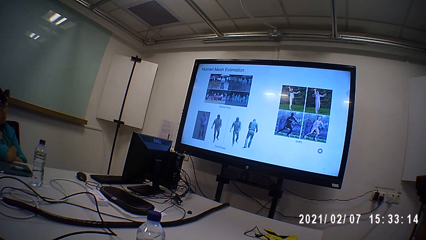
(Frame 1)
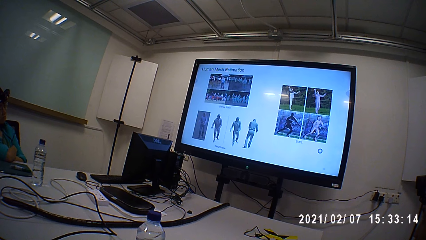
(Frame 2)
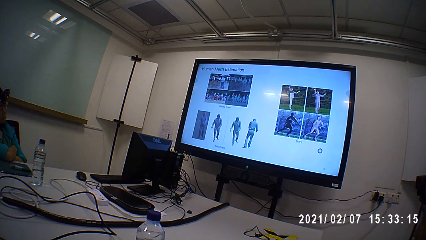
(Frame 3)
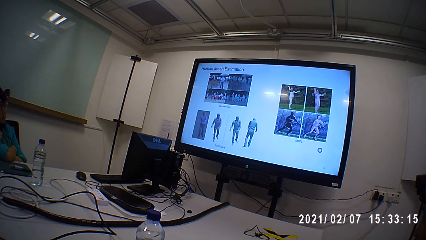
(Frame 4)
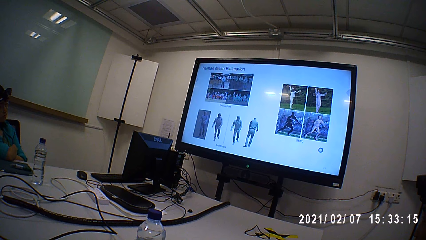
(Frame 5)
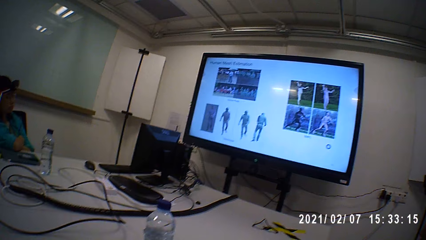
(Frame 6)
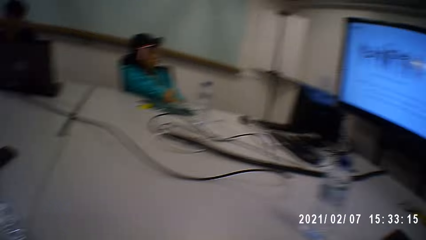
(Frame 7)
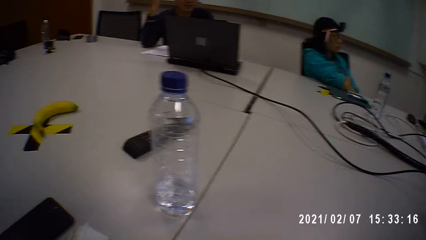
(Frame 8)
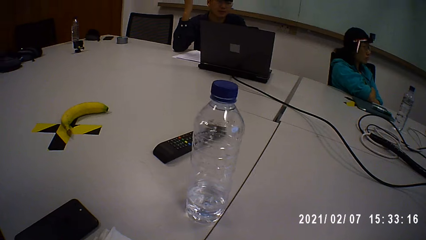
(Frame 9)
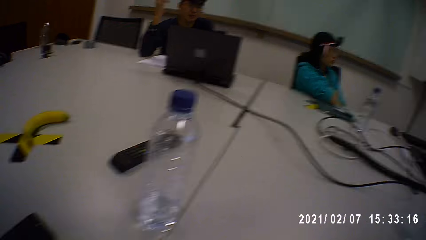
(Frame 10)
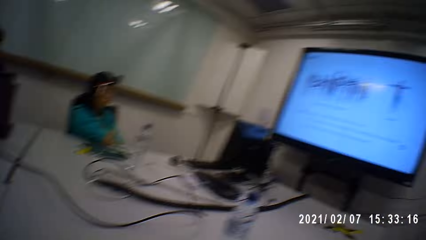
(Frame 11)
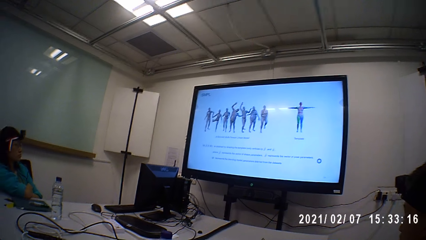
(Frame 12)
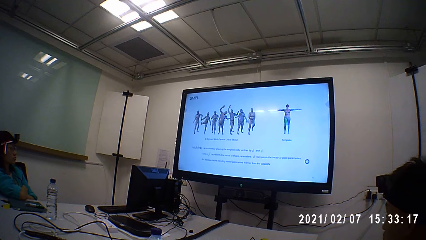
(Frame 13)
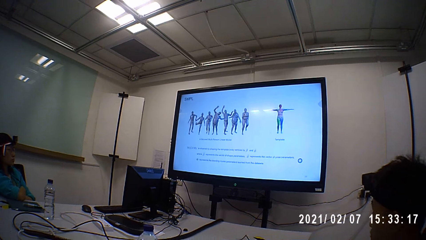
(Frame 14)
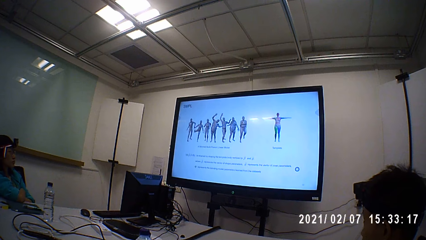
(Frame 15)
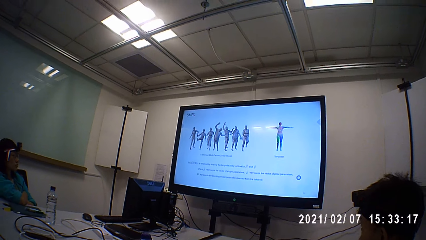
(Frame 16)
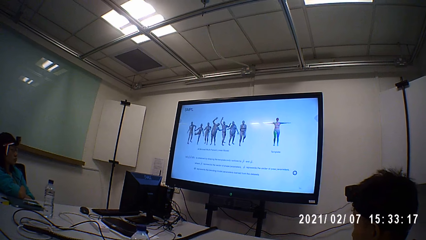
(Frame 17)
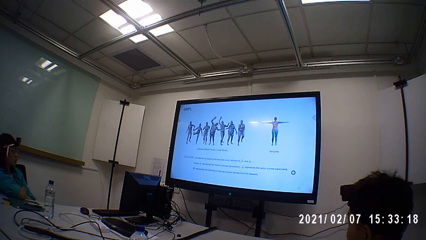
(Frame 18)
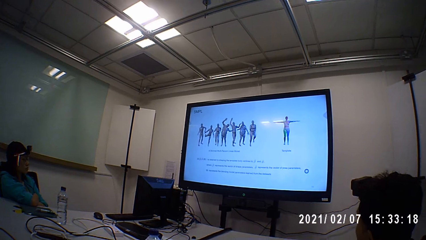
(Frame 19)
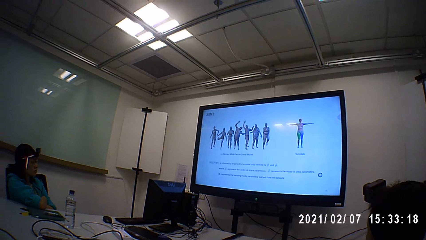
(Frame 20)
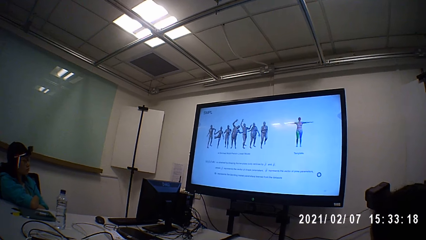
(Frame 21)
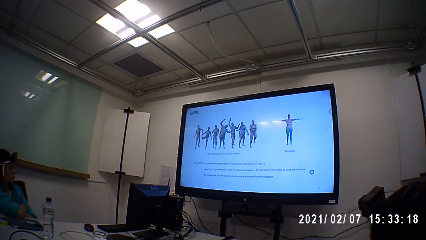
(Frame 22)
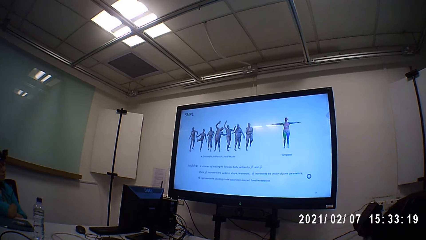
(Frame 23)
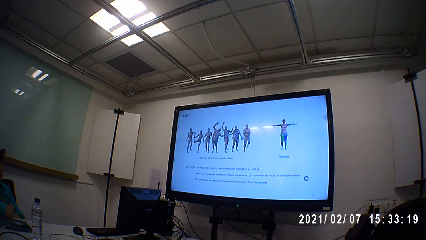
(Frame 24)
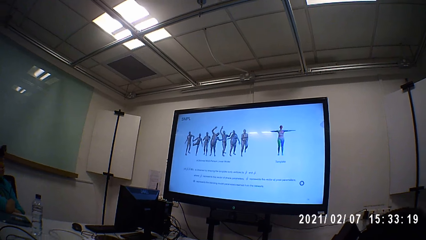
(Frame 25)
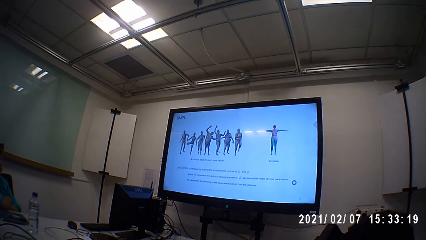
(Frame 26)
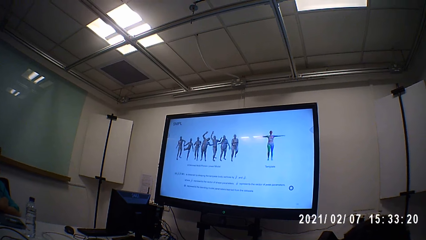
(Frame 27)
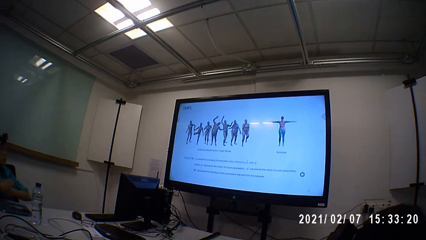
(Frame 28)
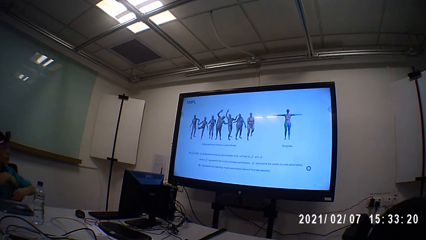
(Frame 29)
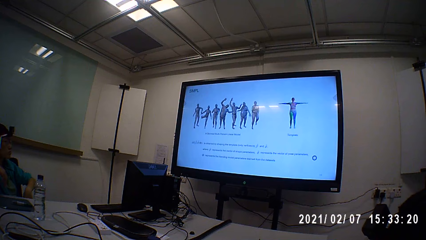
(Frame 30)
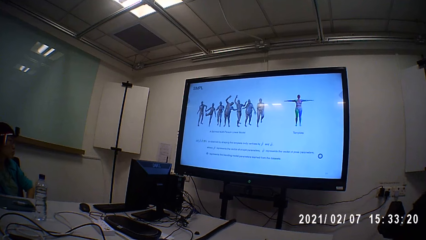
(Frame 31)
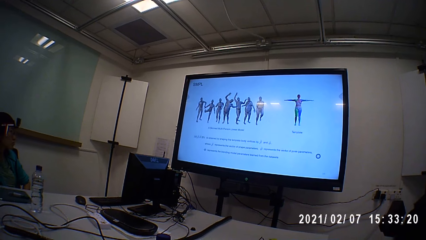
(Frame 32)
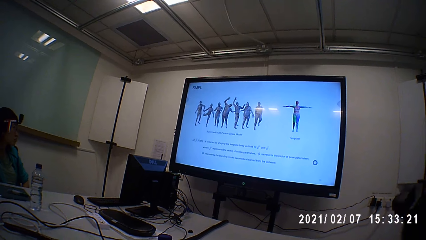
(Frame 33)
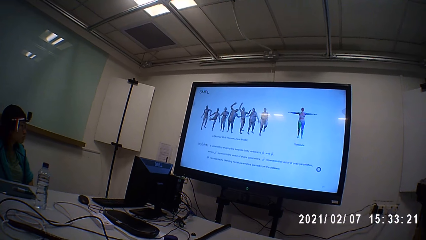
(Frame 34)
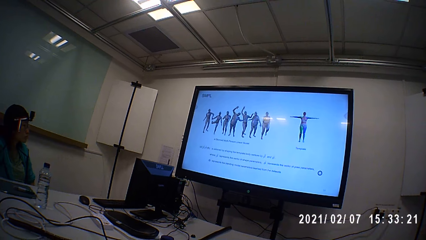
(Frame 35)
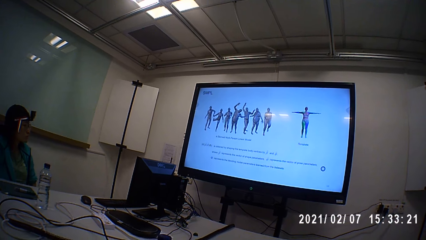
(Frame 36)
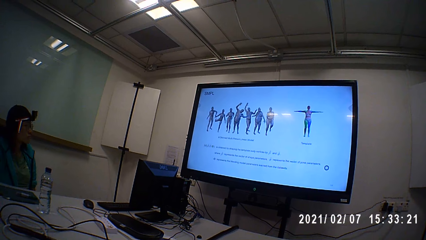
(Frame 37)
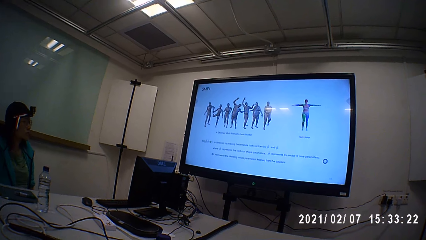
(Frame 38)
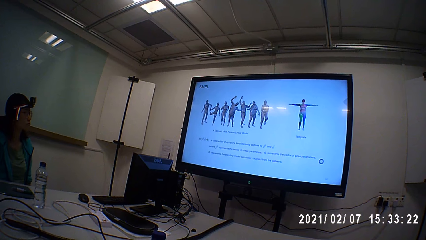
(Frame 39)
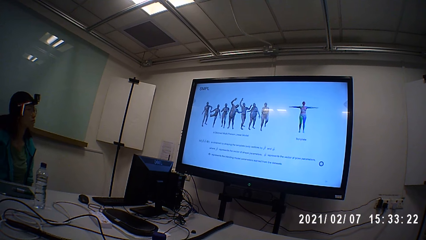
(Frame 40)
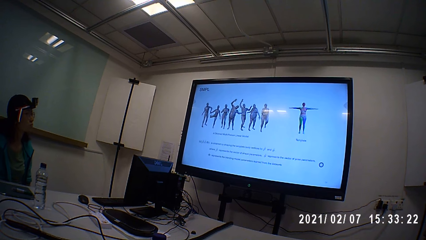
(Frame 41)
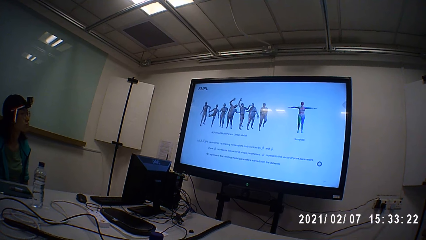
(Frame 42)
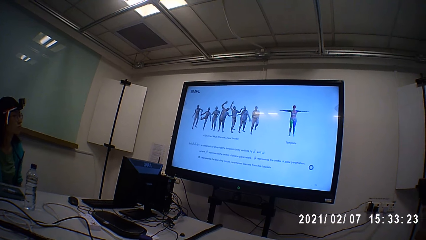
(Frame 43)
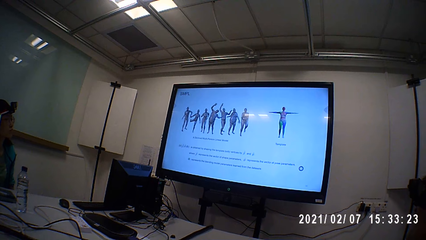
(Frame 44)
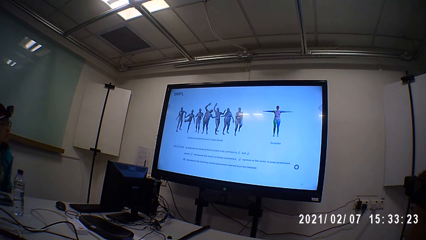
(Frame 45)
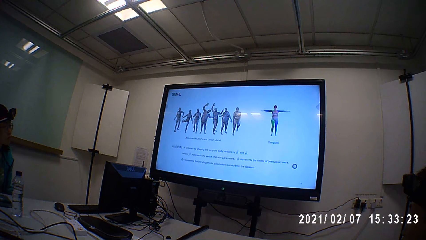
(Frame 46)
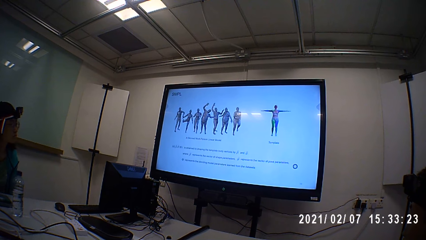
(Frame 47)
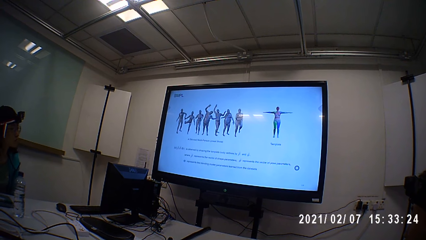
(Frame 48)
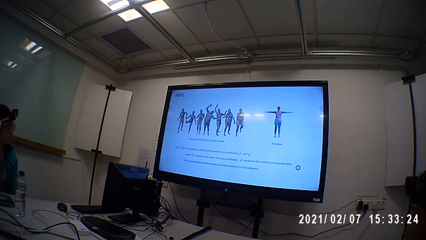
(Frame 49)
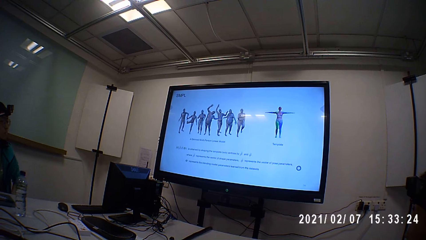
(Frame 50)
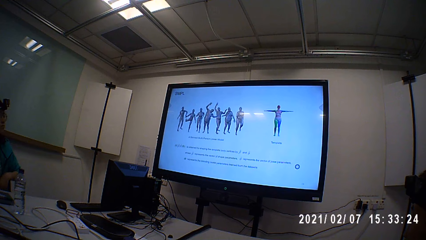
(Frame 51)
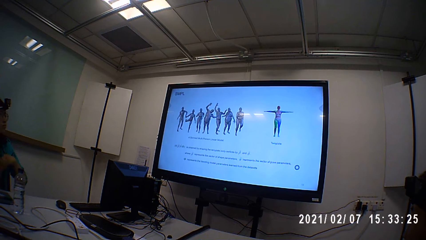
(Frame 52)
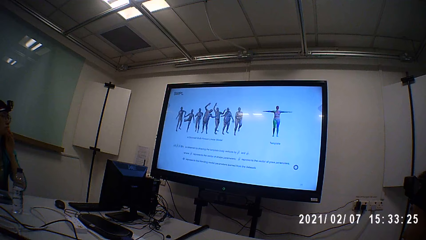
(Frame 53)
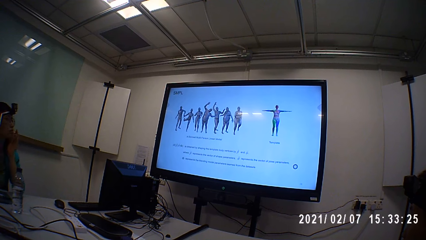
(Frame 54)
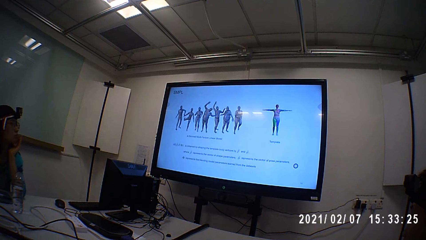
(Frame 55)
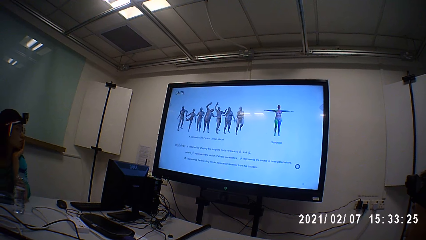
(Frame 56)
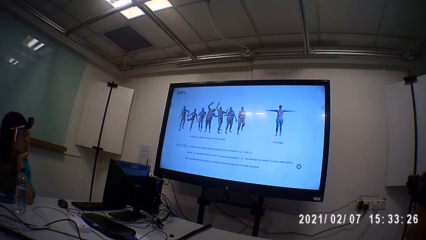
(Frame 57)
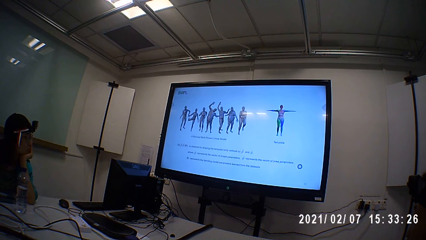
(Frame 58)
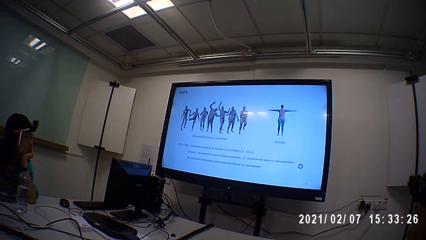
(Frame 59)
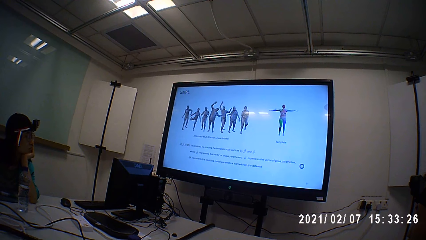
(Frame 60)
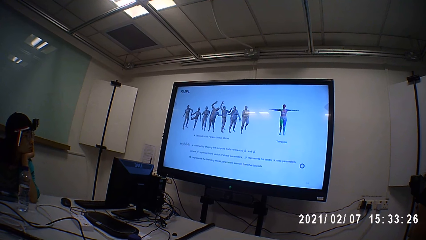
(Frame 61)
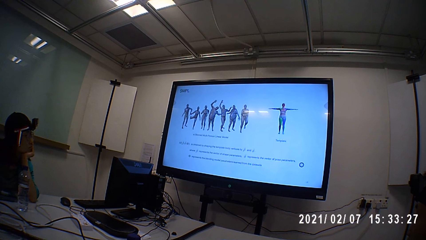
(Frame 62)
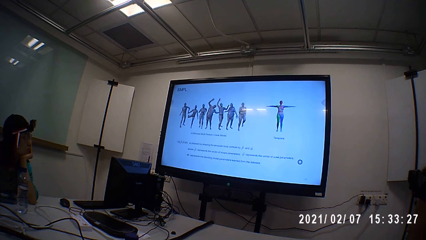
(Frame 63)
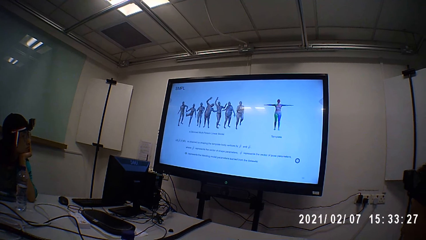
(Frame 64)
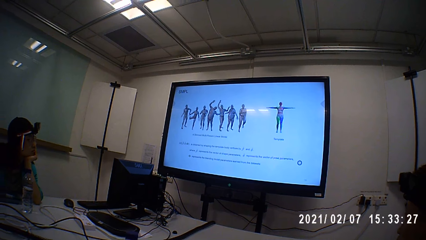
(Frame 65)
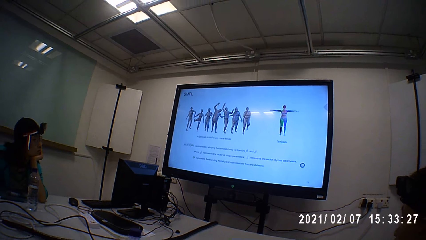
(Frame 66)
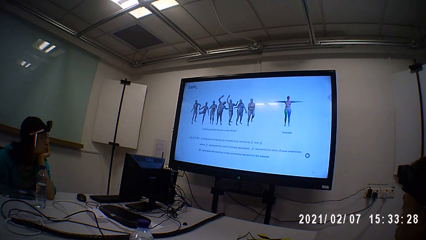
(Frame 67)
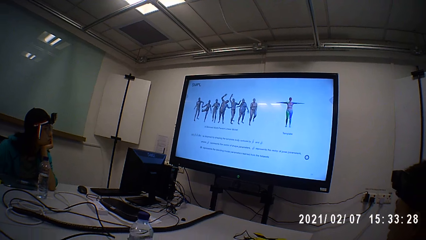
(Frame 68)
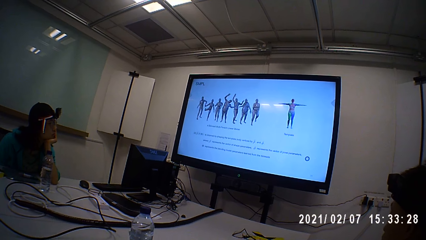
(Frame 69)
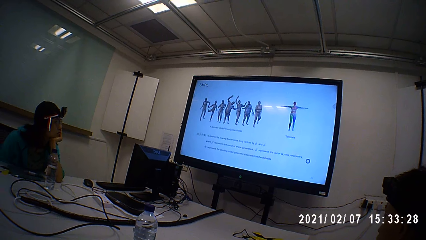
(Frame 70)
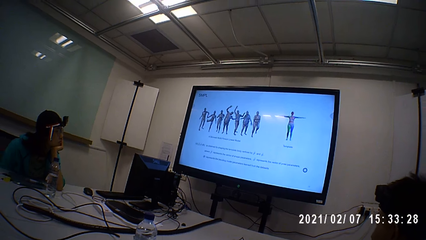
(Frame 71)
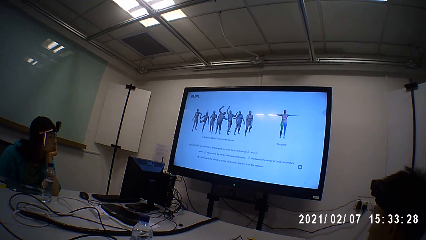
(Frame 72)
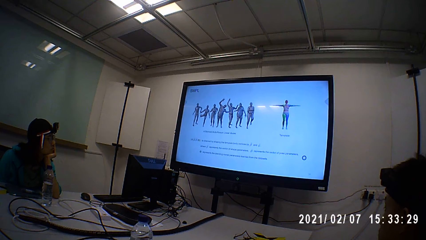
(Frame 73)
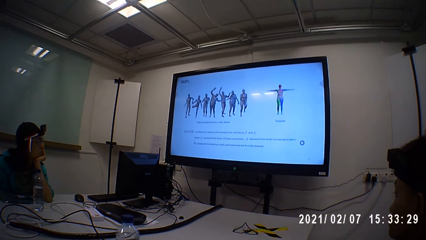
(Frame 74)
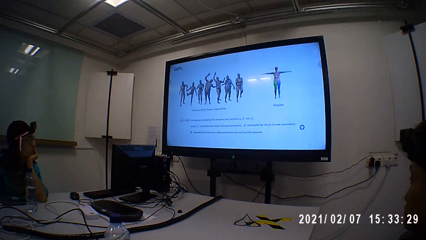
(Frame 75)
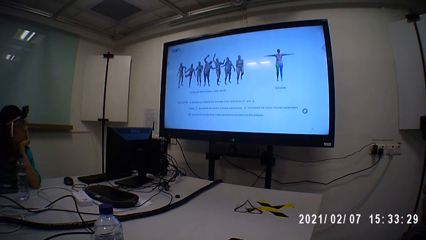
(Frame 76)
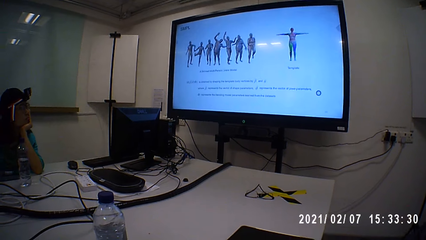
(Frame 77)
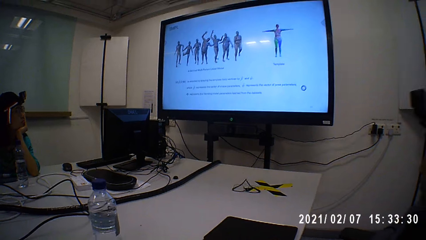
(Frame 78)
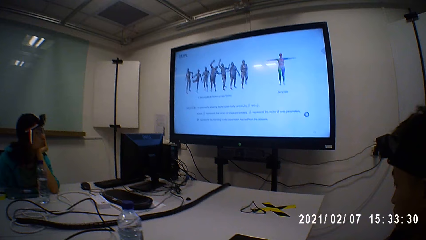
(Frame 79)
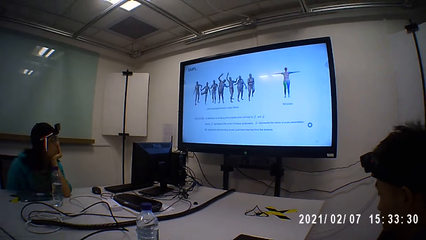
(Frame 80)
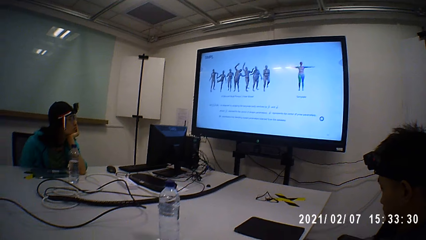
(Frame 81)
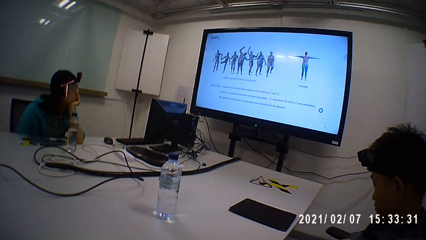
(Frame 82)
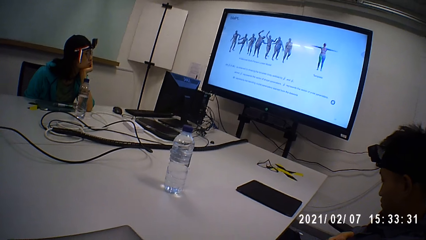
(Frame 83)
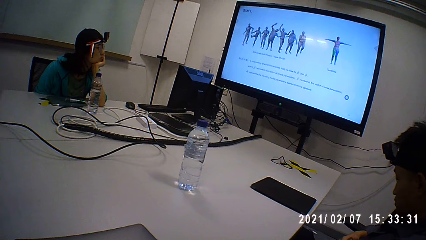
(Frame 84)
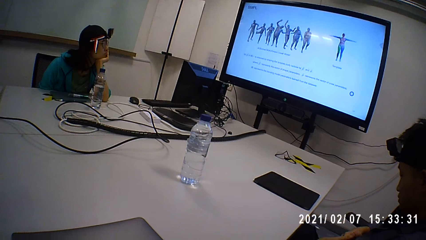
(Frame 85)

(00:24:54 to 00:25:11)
The camera wearer looks around the table and operates a desktop. A person sits around the table. Another person sits around the table. The camera wearer operates the desktop.
